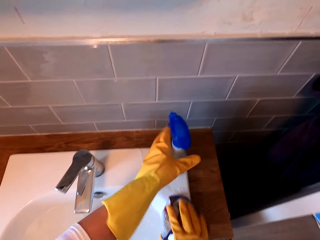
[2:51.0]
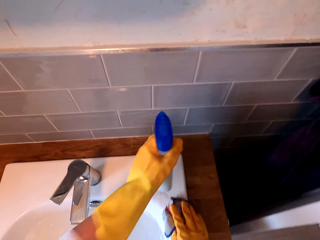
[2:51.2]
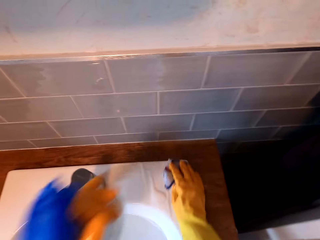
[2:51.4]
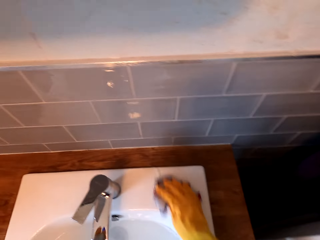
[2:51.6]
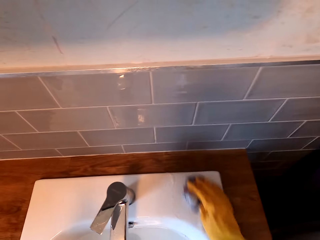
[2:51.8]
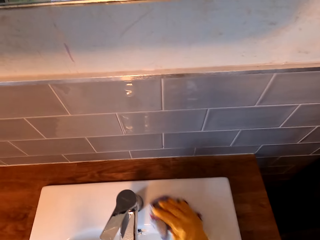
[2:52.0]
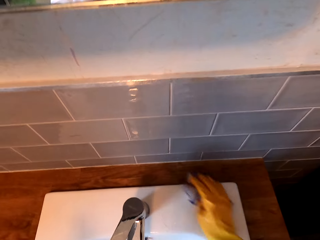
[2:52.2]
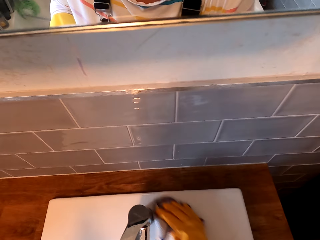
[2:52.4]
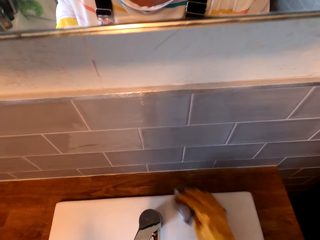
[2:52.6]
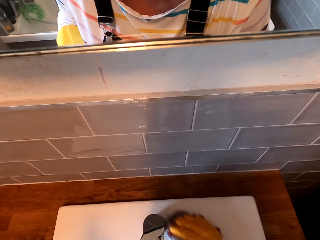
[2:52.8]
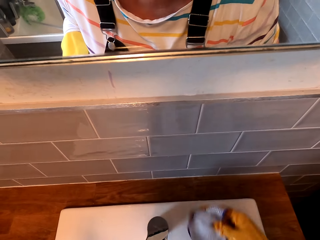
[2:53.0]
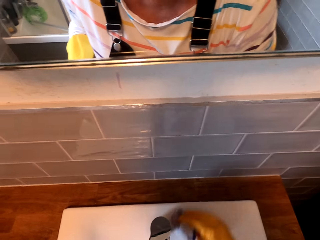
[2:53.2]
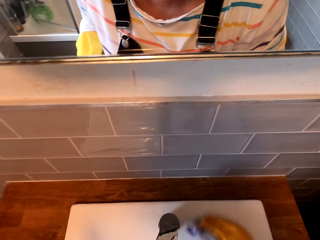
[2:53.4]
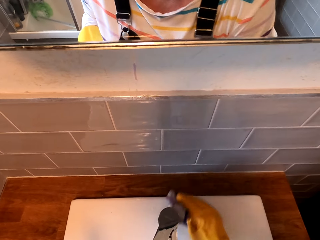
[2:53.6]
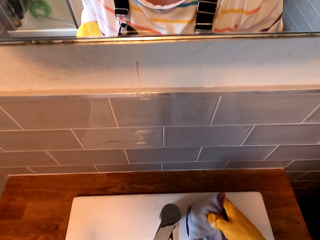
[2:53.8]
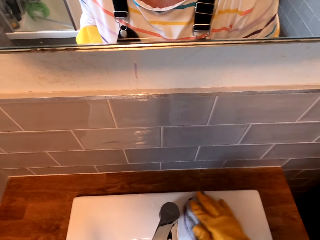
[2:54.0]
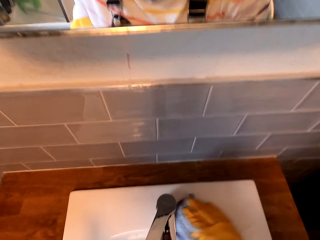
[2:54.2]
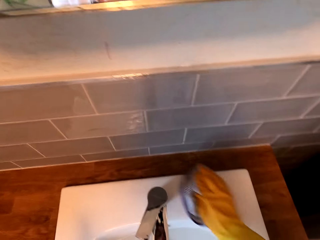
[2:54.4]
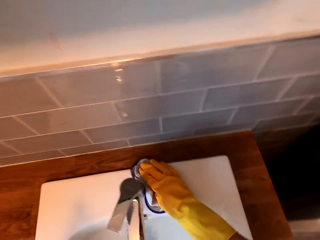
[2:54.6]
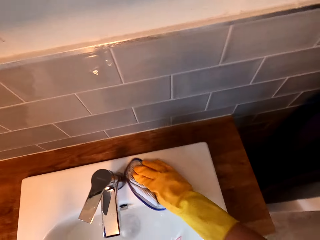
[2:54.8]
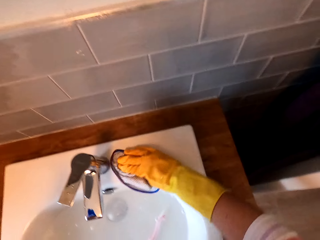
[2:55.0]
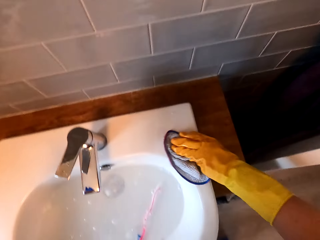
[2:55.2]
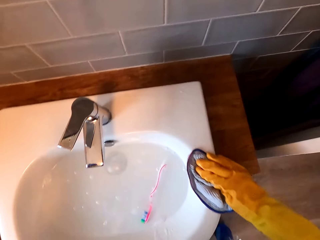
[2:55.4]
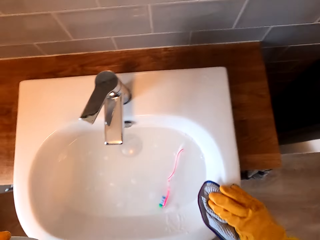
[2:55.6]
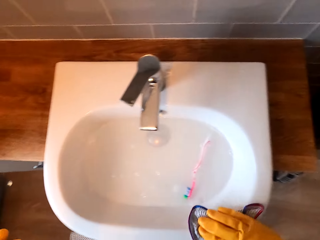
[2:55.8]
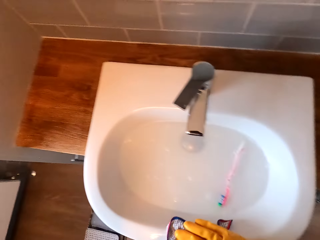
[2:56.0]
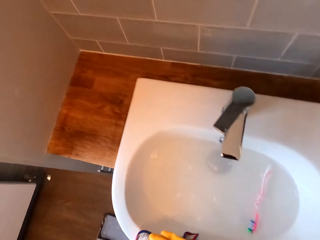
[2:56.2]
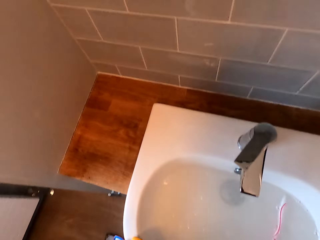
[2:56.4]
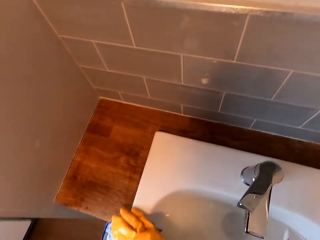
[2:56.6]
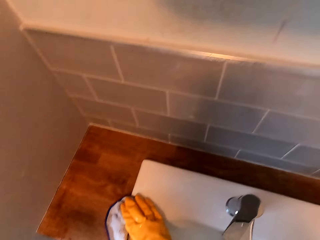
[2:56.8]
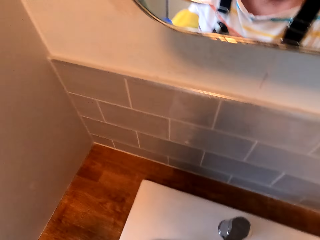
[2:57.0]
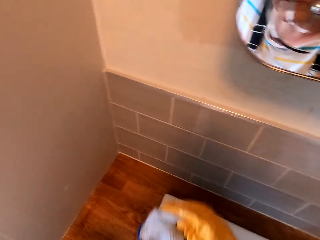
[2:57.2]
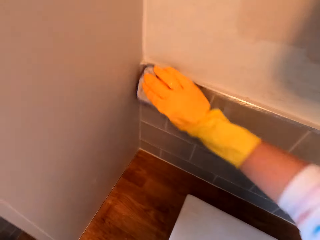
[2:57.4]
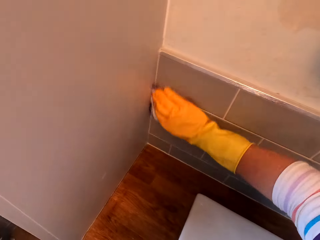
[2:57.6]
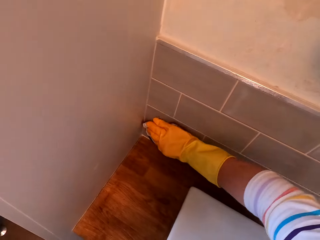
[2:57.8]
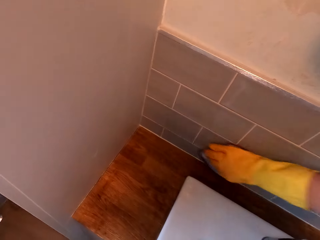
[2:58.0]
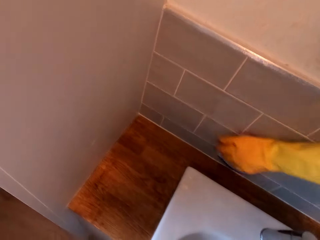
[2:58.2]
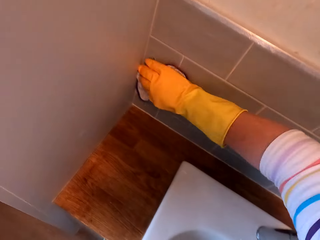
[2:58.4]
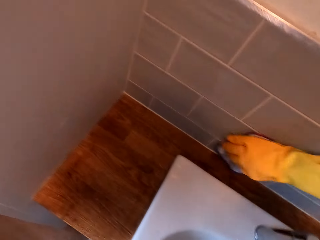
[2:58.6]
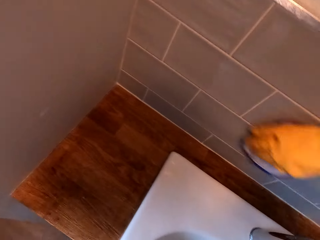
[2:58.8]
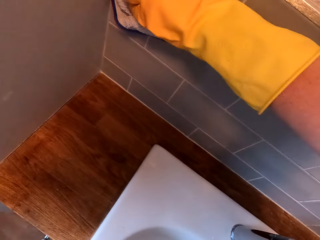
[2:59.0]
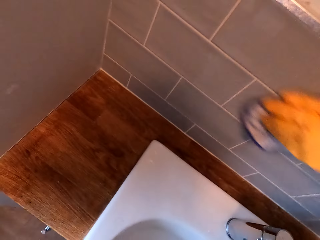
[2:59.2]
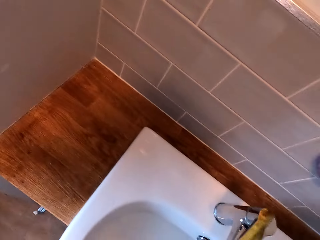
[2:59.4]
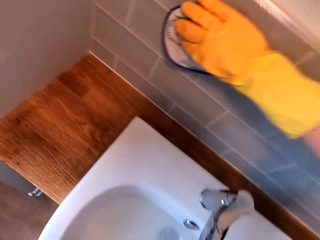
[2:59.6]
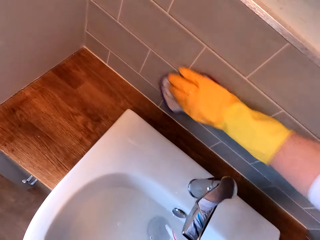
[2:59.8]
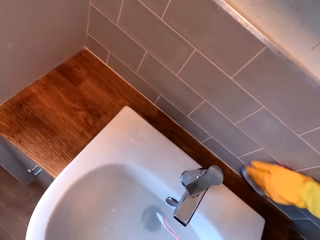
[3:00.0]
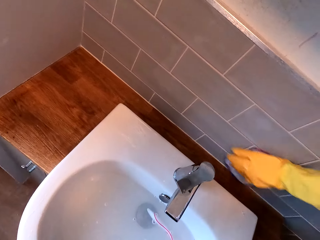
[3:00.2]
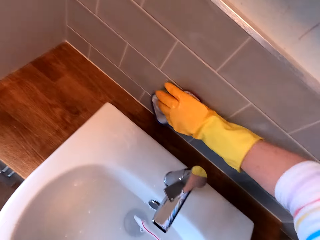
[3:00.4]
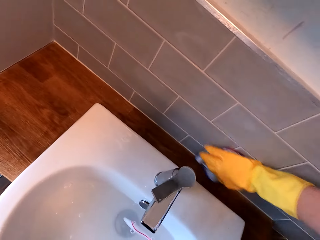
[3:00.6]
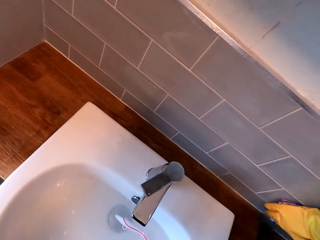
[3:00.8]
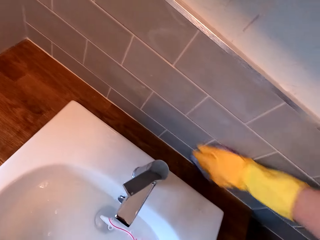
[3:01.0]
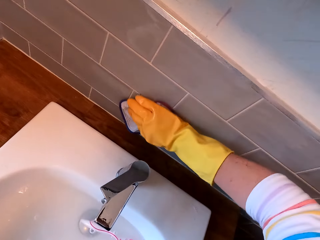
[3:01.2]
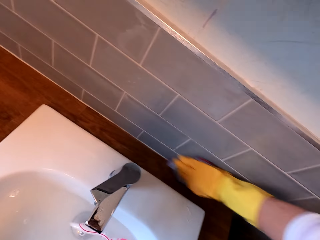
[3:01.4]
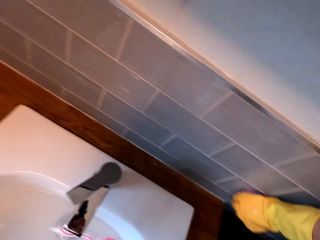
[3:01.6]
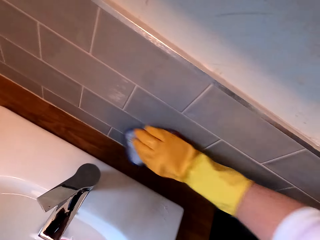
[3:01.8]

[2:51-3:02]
The camera wearer picks a bottle of soap on a sink. They wipe the sink using a towel. They wipe on the wall using a towel.

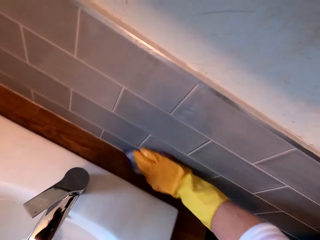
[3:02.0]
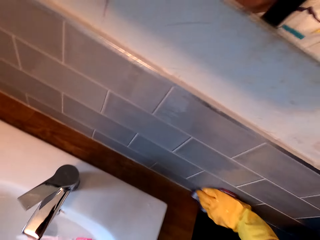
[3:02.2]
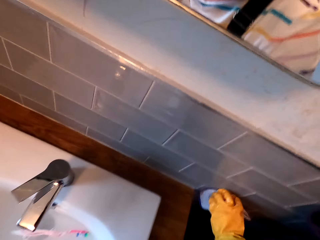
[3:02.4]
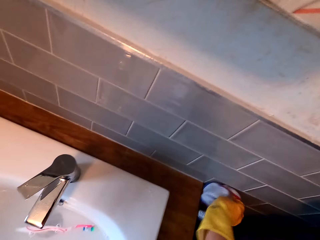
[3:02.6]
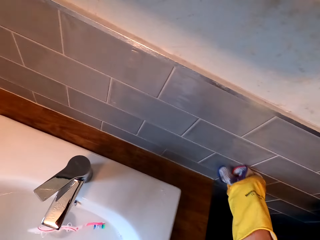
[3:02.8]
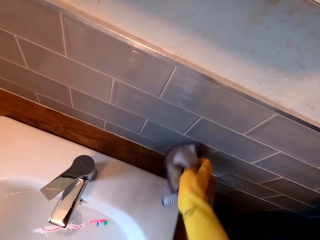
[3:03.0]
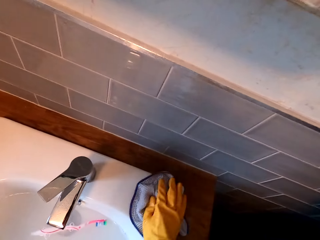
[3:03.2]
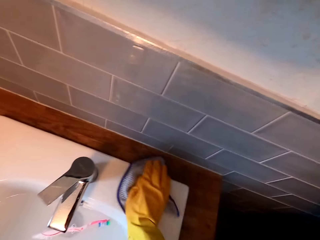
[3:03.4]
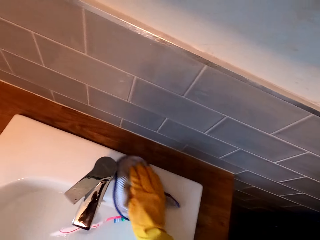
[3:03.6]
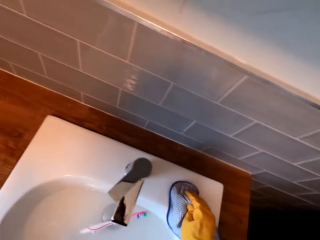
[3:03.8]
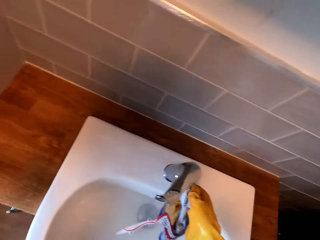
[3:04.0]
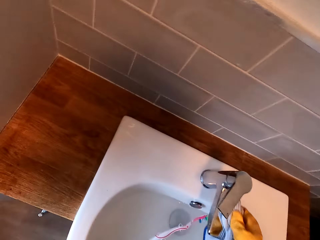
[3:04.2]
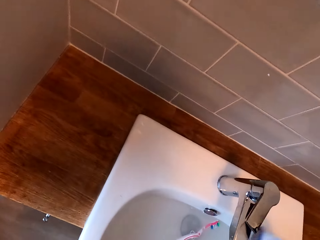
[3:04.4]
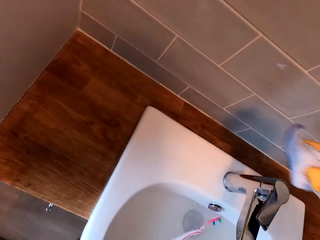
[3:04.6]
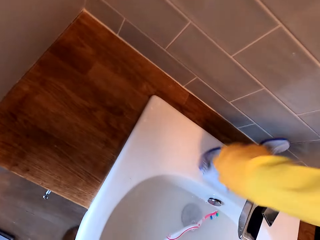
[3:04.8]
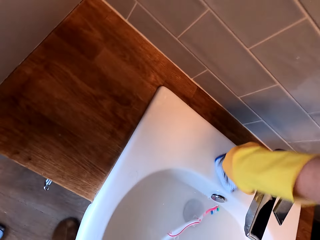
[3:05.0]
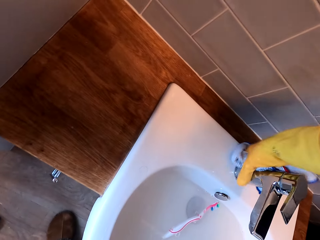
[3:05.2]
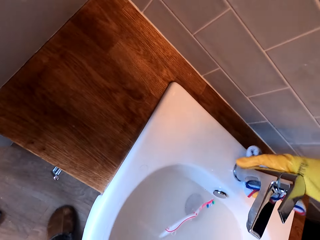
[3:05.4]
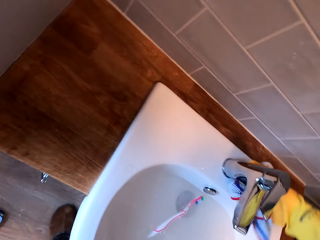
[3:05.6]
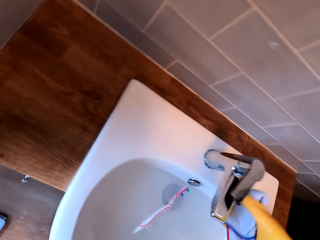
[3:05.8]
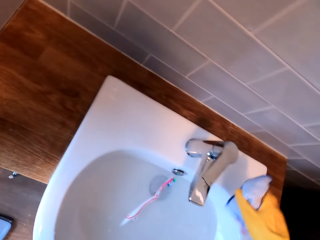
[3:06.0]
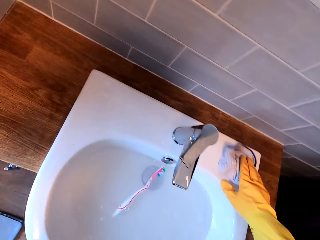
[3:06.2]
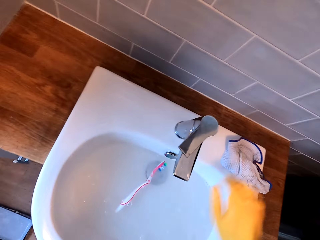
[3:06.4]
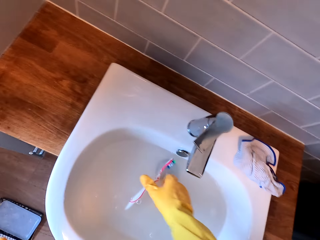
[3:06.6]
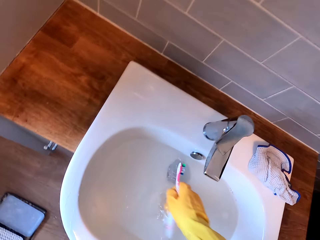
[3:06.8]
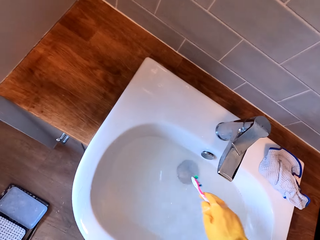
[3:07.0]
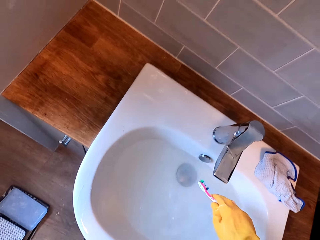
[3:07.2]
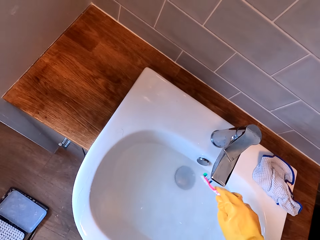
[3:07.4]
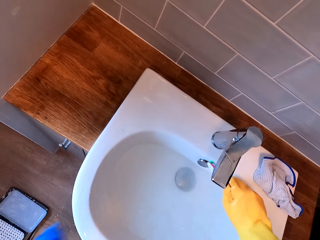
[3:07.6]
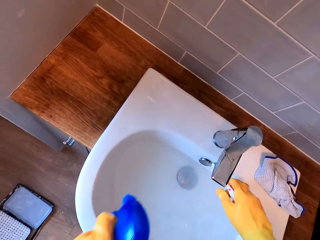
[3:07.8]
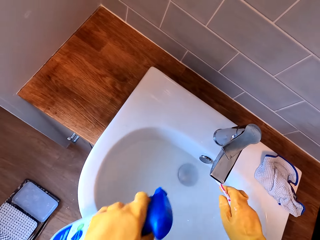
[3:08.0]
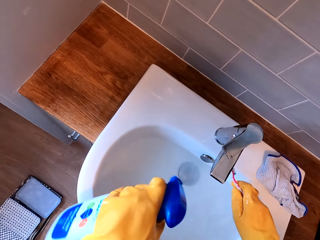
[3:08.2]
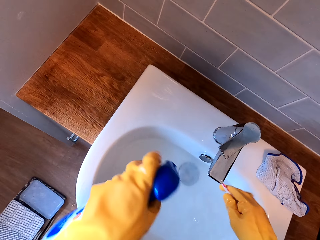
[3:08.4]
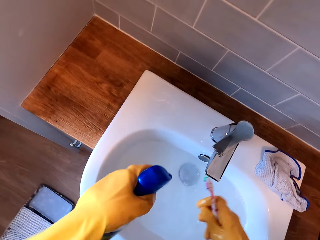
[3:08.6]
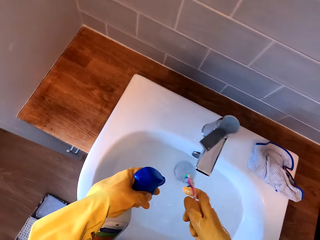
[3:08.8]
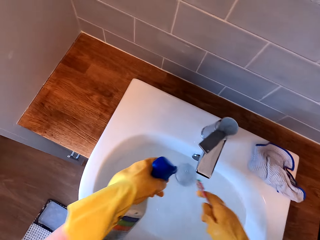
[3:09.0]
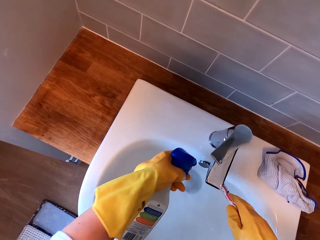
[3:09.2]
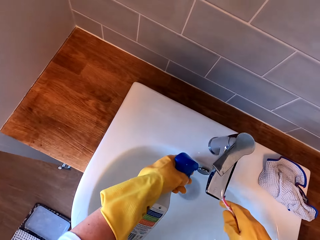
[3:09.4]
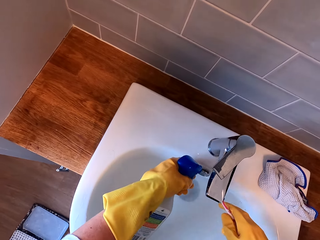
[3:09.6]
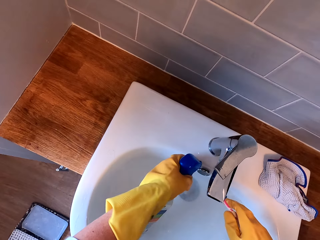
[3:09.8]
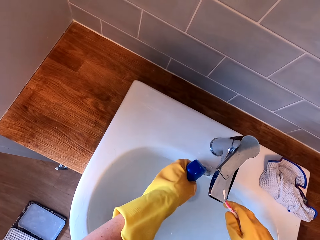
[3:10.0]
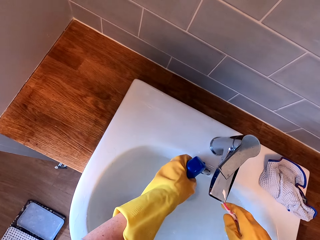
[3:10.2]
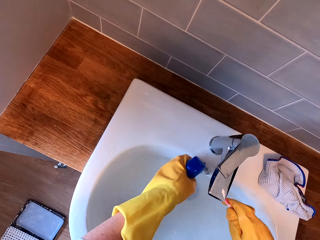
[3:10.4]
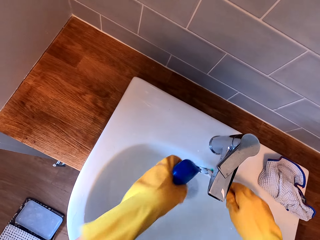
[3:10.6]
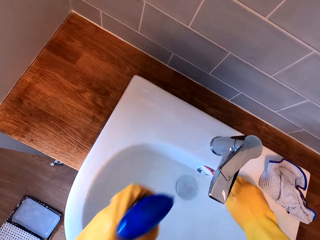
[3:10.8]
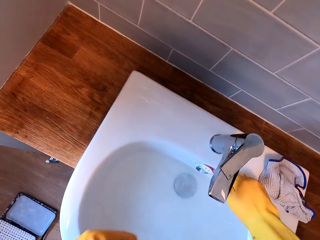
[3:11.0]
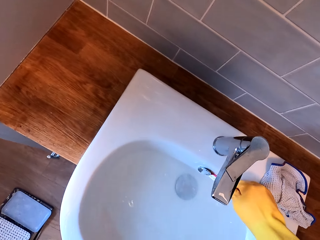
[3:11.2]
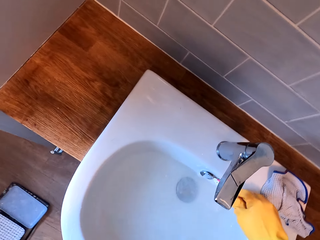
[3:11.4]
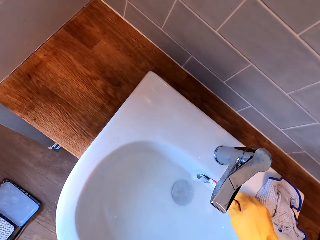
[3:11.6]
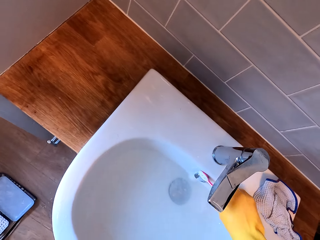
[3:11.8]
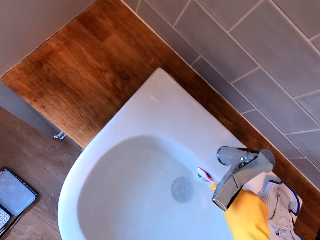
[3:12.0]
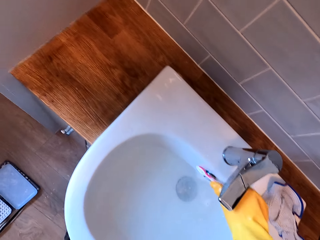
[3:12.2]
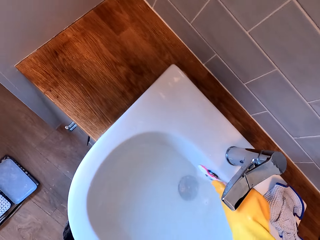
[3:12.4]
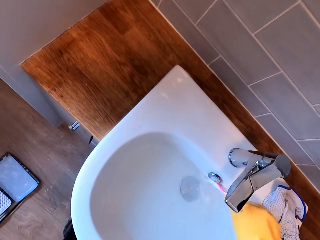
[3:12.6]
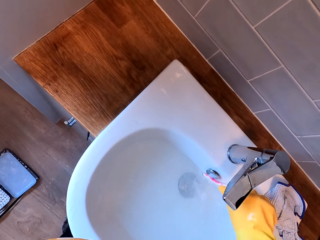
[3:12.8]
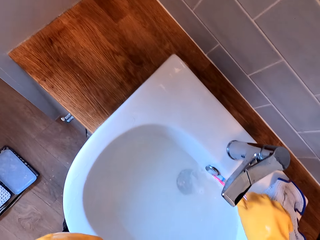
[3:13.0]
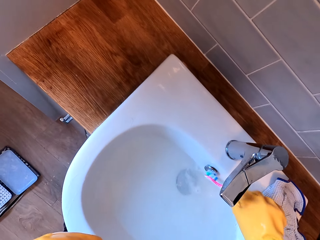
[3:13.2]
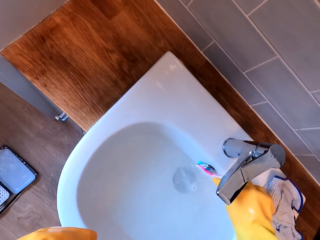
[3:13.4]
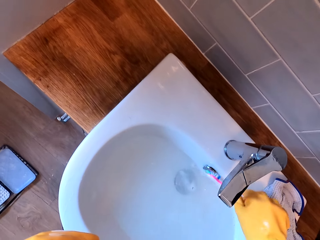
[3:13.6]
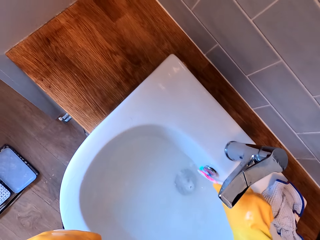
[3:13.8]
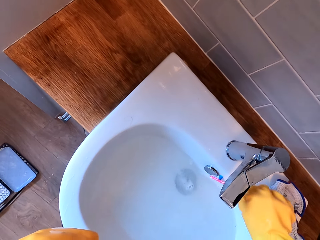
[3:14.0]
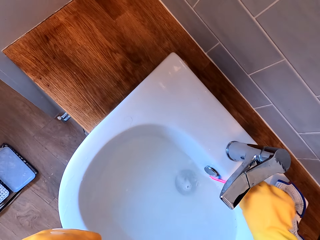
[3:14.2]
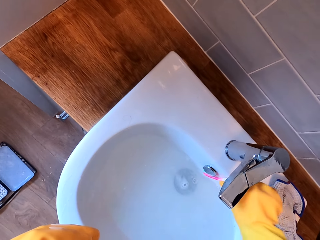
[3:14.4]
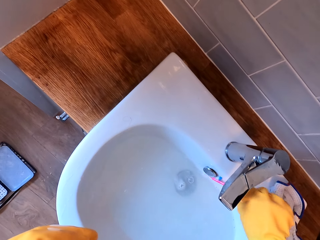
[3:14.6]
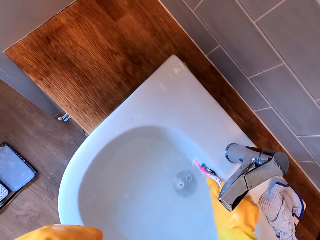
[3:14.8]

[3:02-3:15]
The camera wearer wipes the sink using a towel. They wipe the tap. They drop the cloth. They pick a toothbrush in the sink. They spray on the sink. They scrub on the sink.
